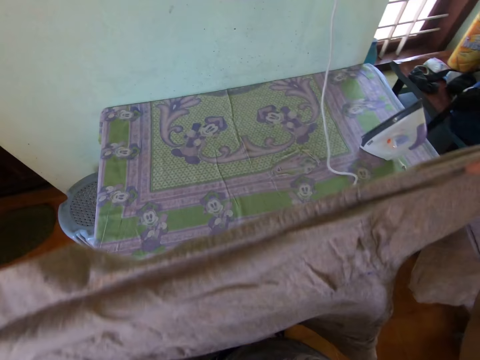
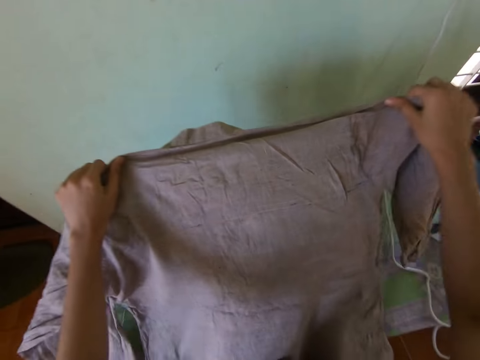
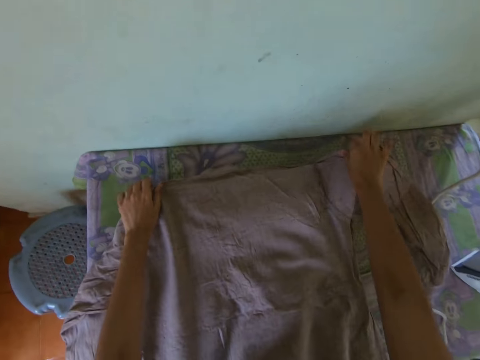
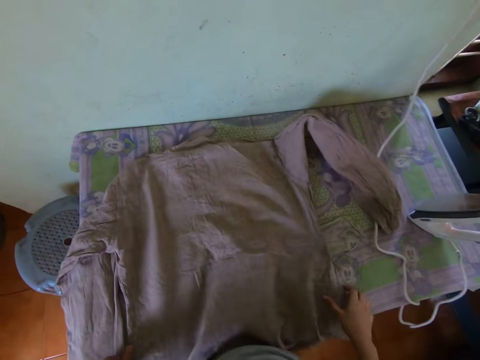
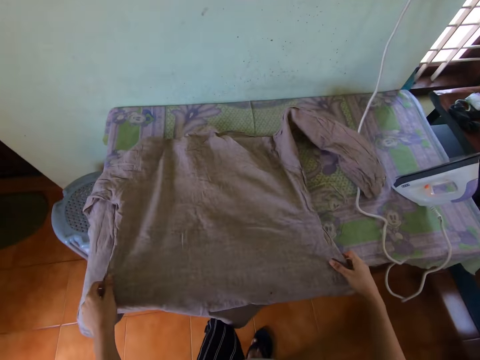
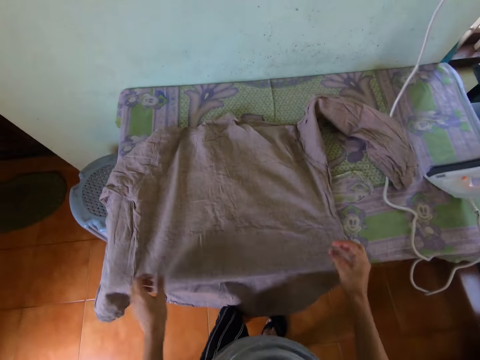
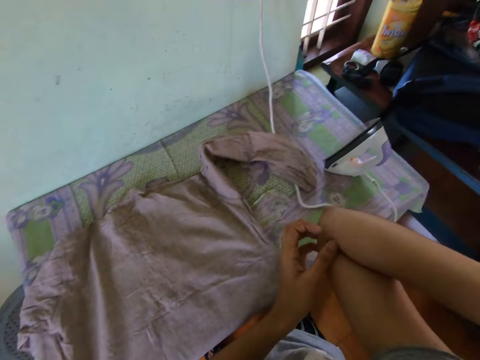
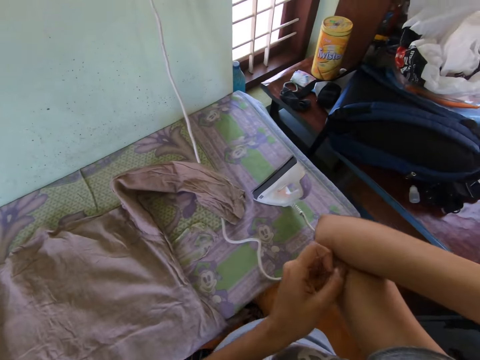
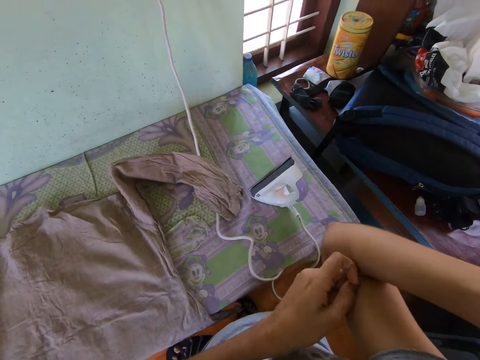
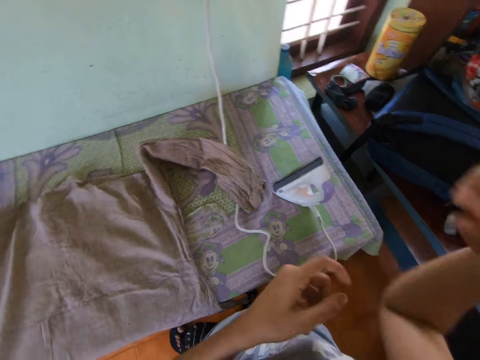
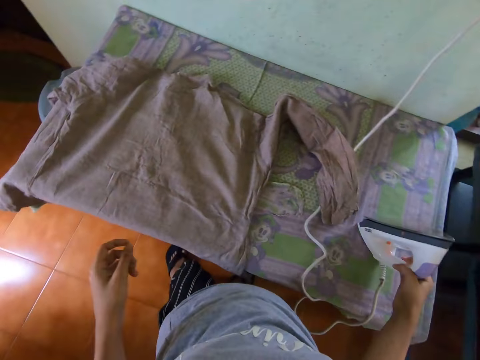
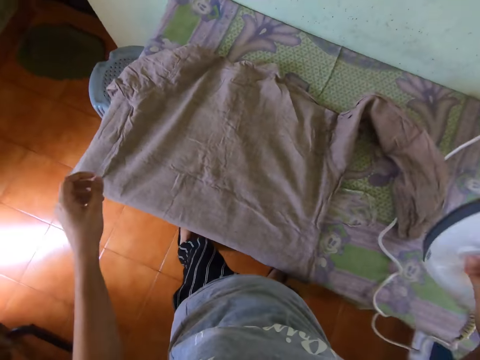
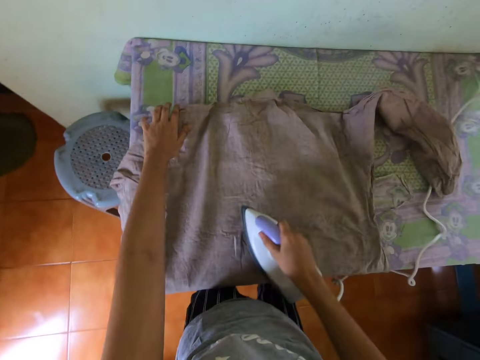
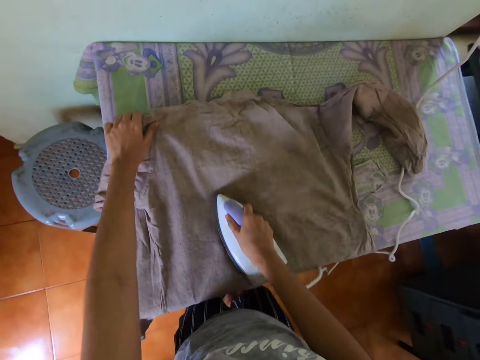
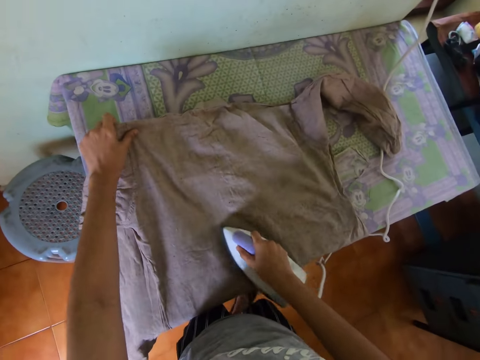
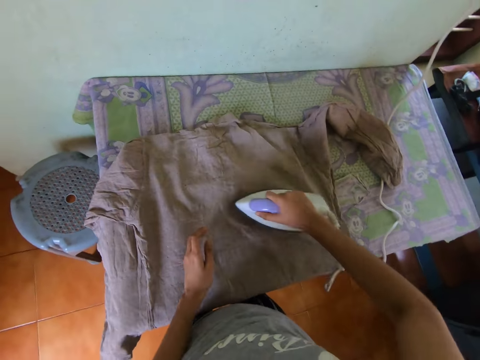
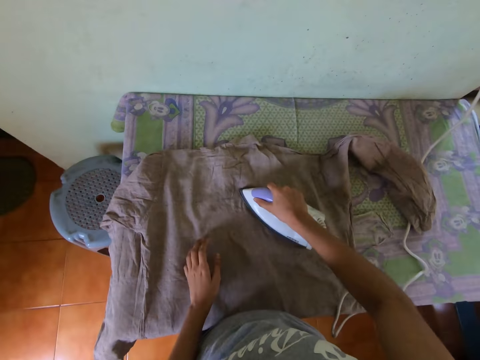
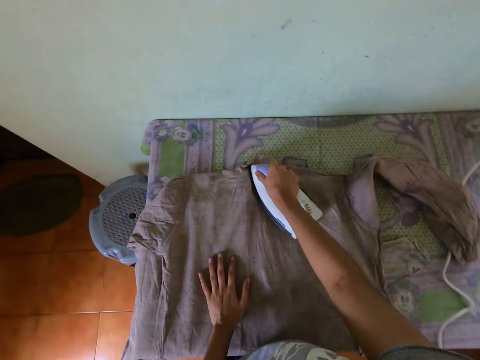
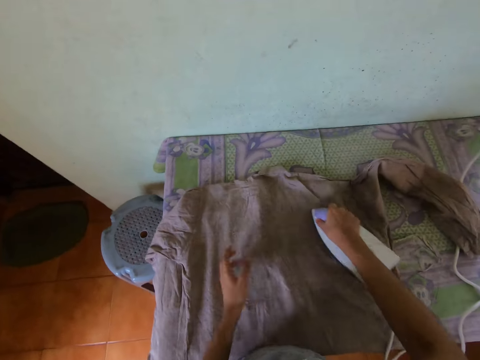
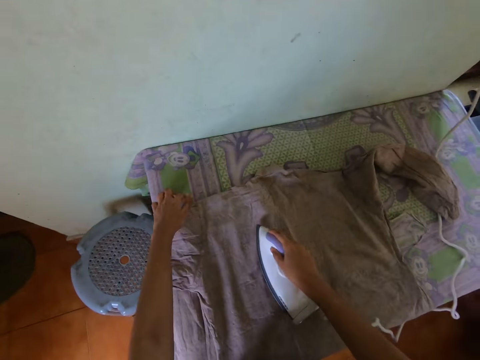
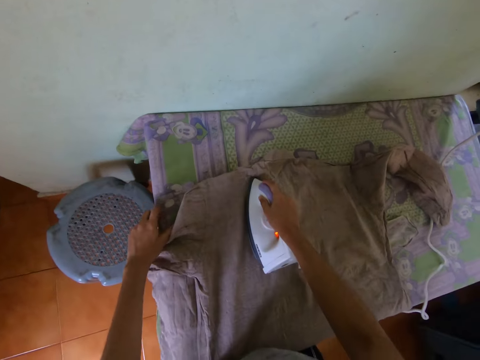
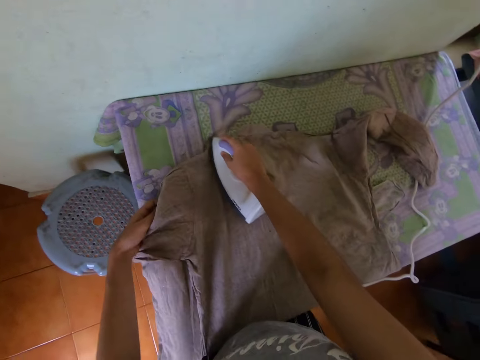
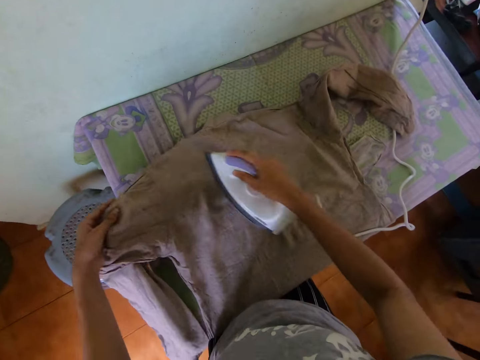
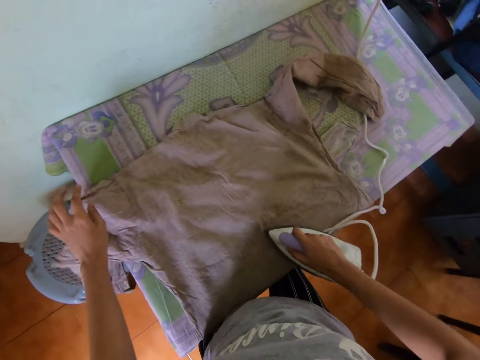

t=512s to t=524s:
The camera wearer lays the shirt in her hands on the table. She adjusts the shirt on the table with both hands. She scratches her right elbow with her left hand. She picks up the iron on the table with her right hand. She irons the shirt on the table with the iron in her right hand. She adjusts the shirt on the table with her left hand.

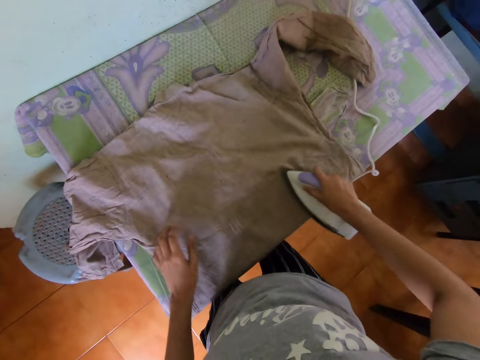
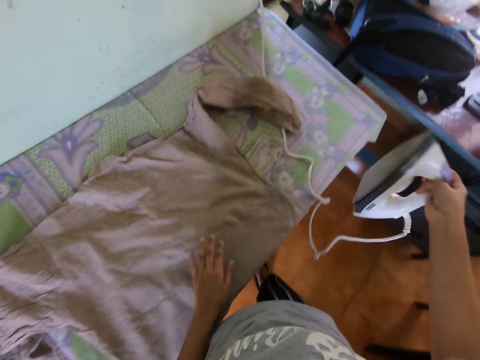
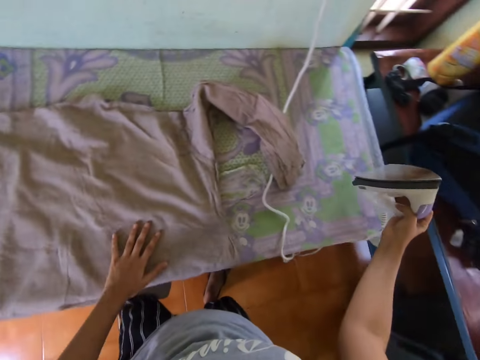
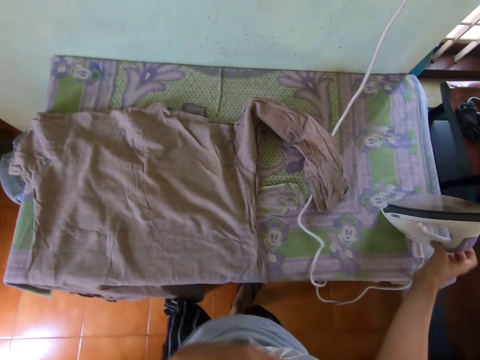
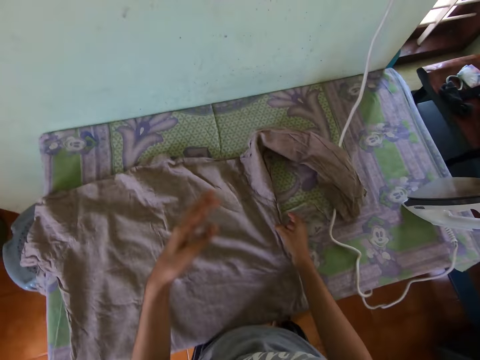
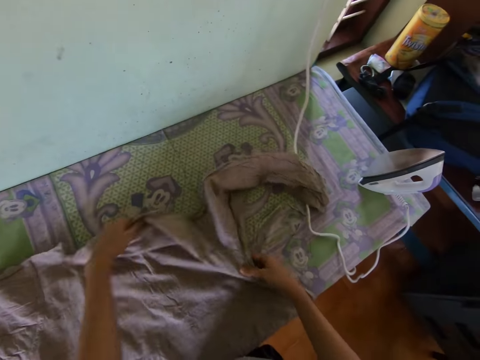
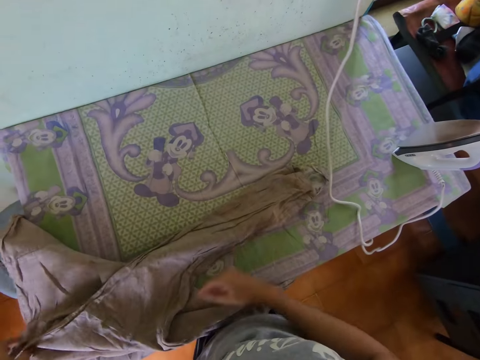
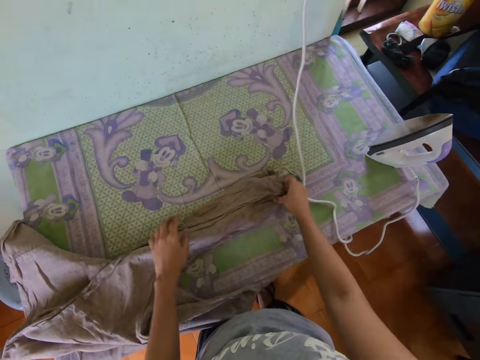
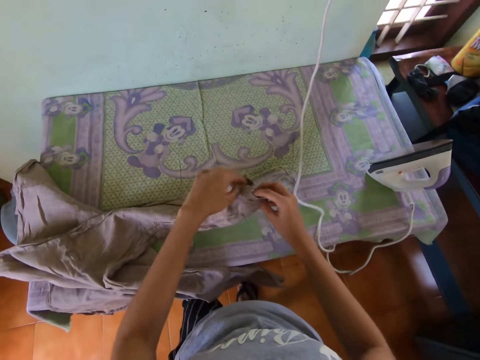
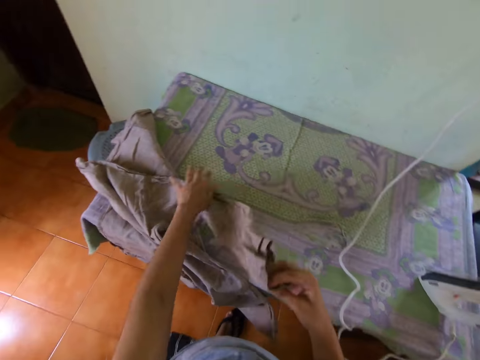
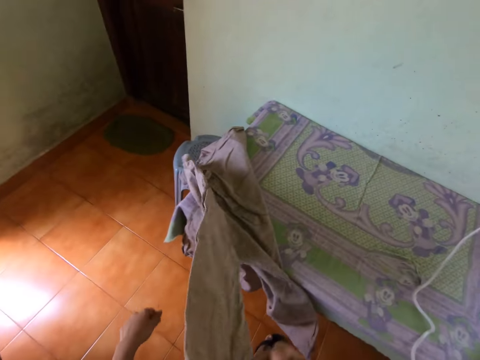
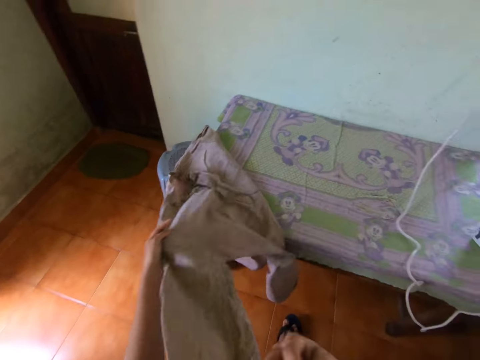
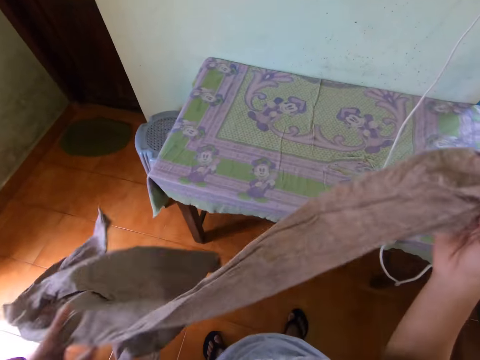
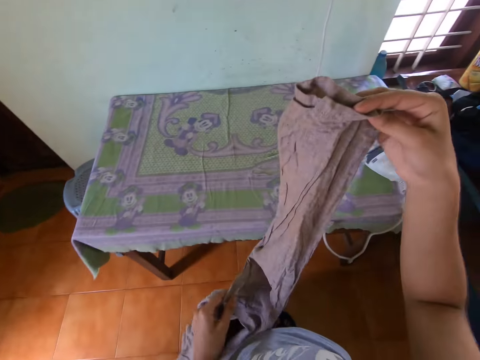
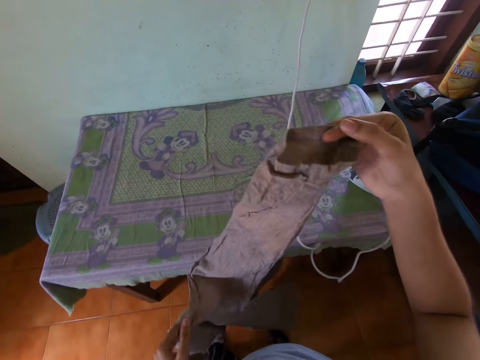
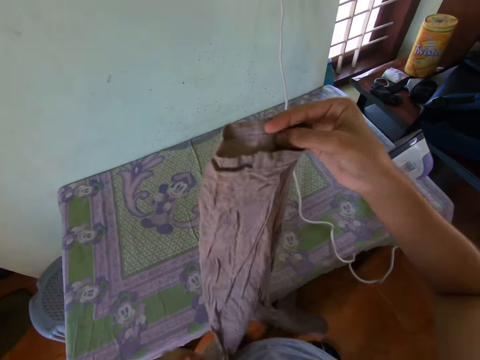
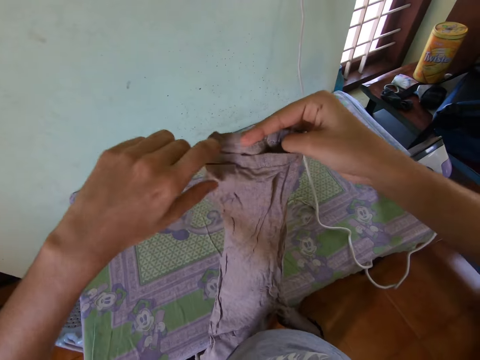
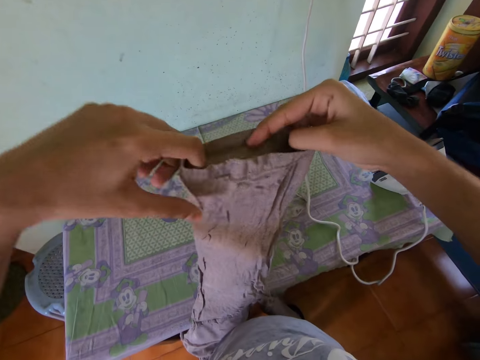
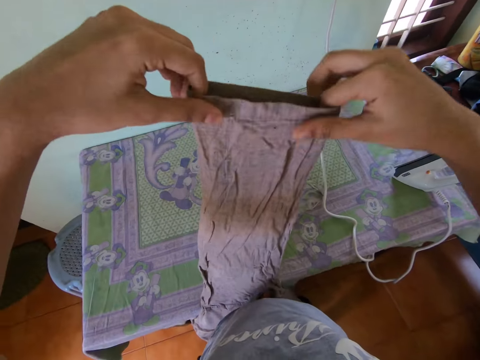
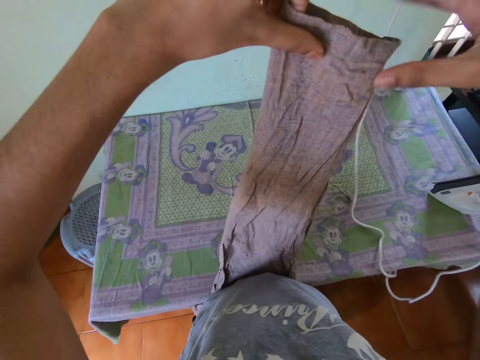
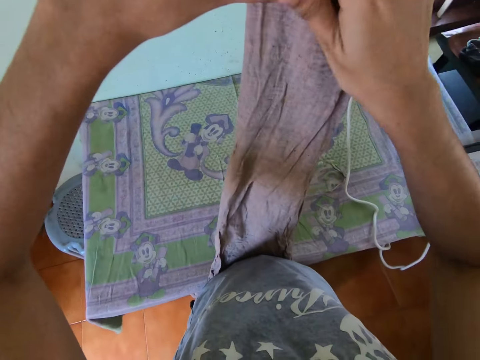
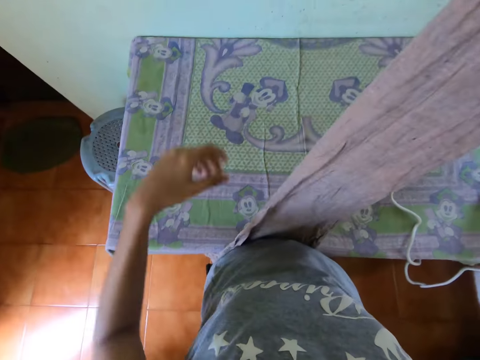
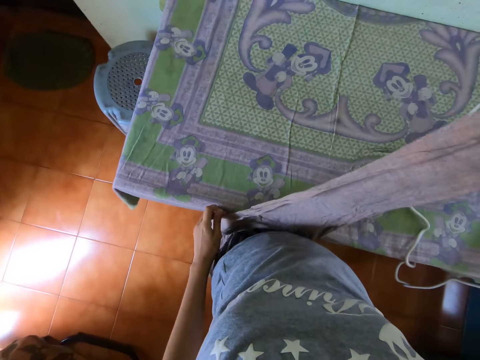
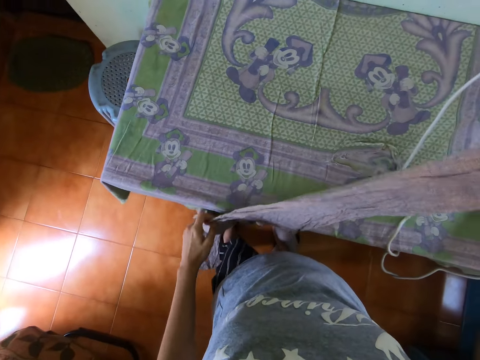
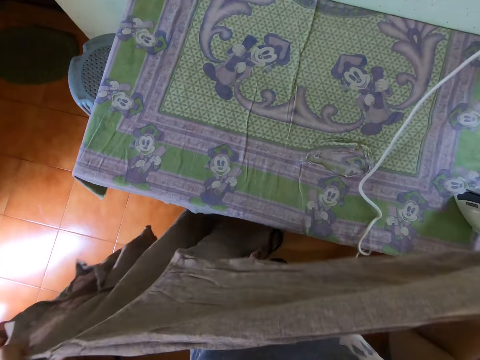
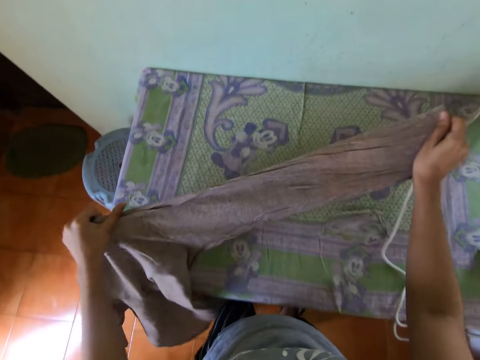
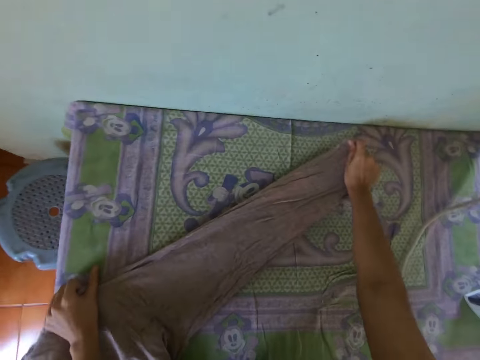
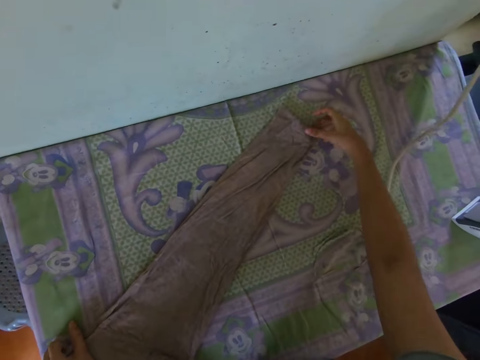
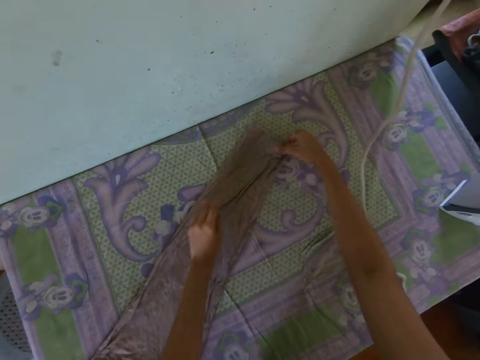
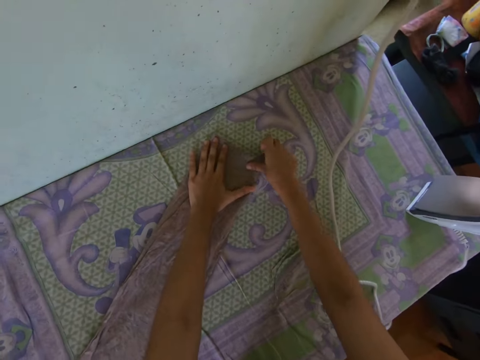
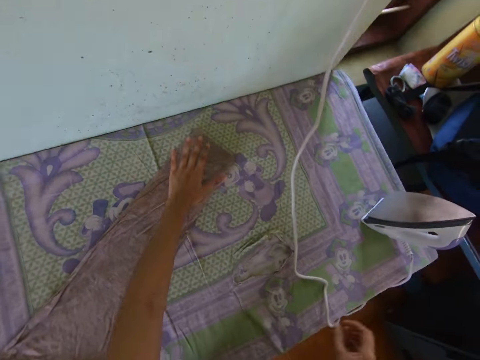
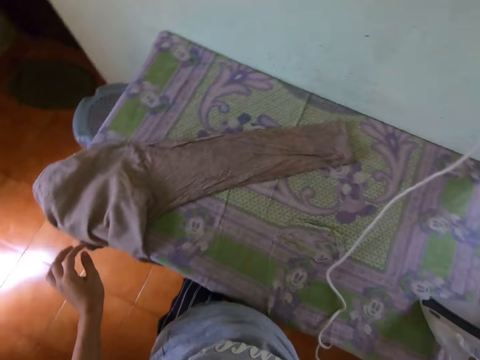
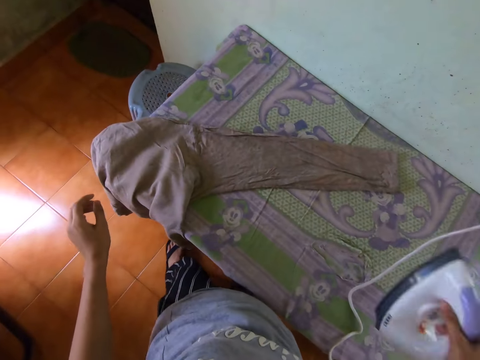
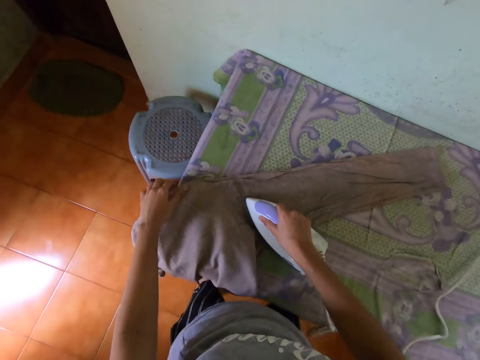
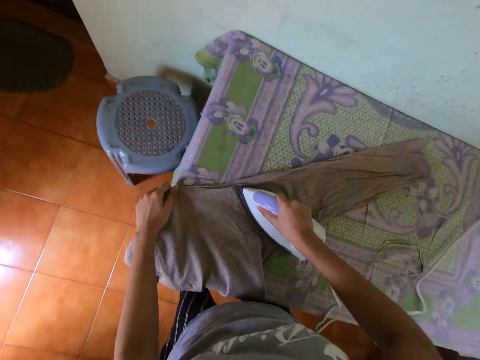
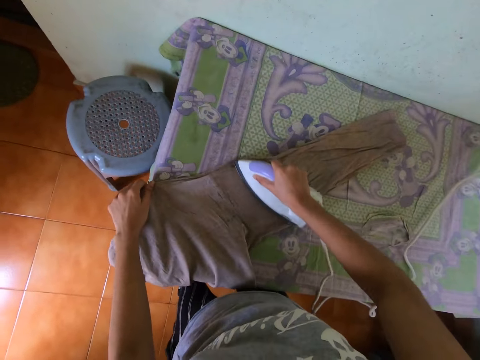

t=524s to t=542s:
The camera wearer puts the iron in her right hand on the table. She raises her left hand towards her face. She lowers her left hand on the shirt on the table. She adjusts the shirt on the table with both hands. She adjusts the right sleeve of the shirt with both hands. She picks up the shirt on the table with both hands. She adjusts the right sleeve of the shirt with both hands. She lays the shirt in her hands on the table. She adjusts the right sleeve of the shirt on the table with both hands. She picks up the iron on the table with her right hand. She holds the shirt on the table with her left hand. She irons the shirt on the table with the iron in her right hand.
